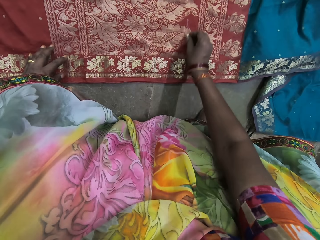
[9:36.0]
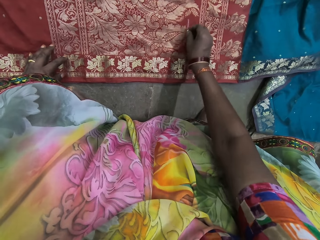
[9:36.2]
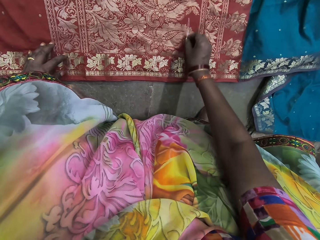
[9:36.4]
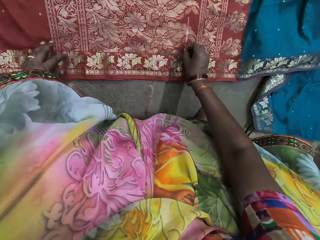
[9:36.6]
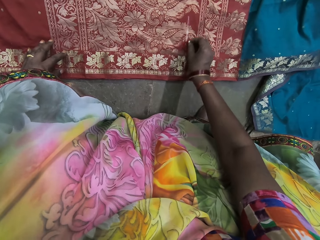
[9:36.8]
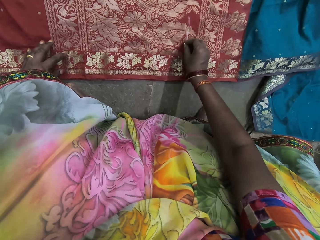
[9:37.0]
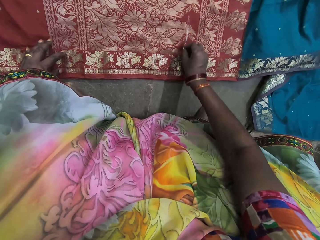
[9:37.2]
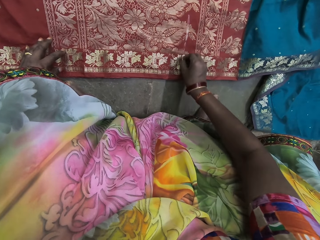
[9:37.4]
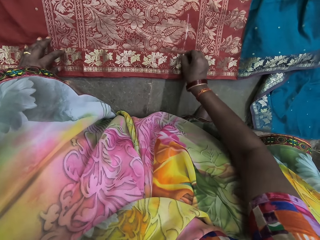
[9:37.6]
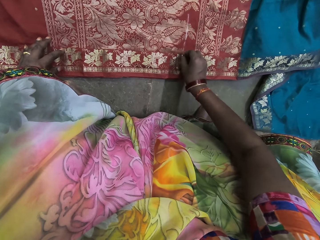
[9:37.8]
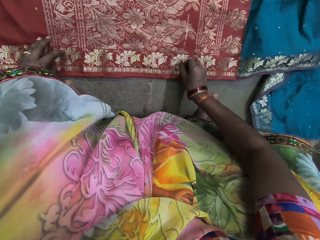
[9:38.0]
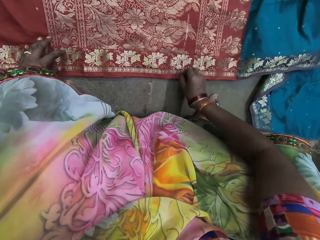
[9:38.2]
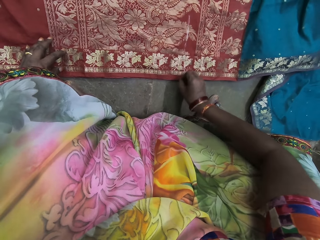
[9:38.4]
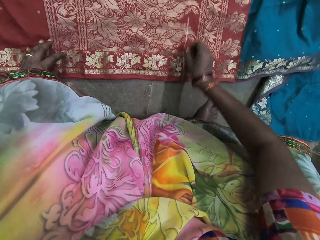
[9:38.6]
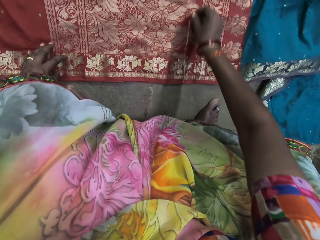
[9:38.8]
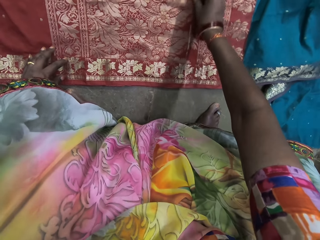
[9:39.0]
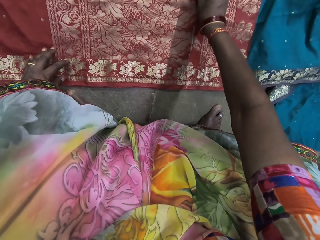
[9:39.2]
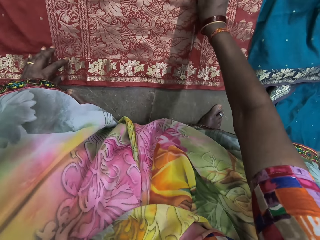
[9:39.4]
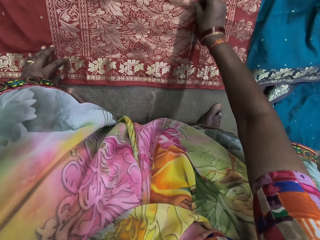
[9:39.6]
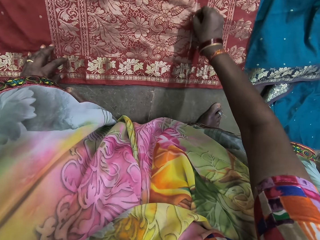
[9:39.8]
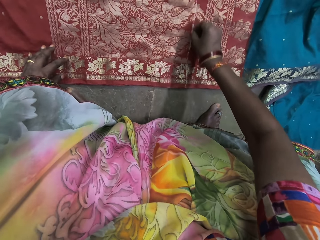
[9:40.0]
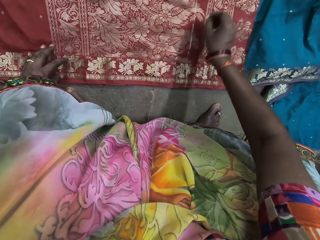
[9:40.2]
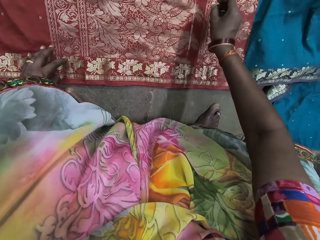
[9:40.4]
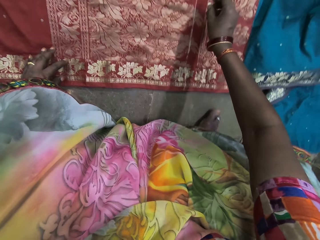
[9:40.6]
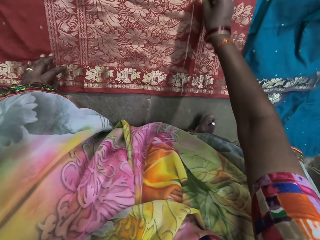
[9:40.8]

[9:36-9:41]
The camera wearer draws a line on the cloth with the piece of chalk in her right hand.

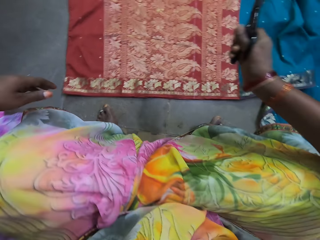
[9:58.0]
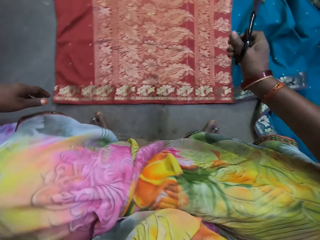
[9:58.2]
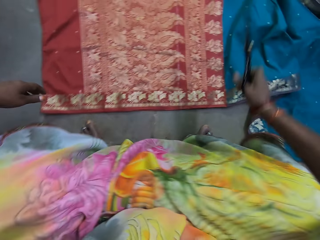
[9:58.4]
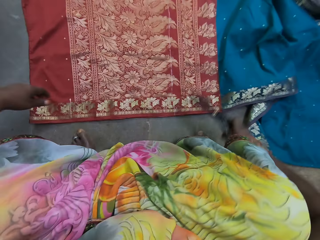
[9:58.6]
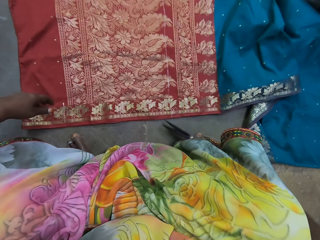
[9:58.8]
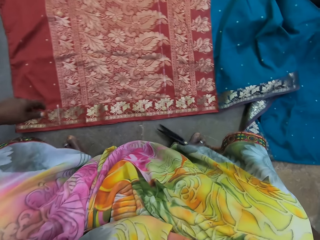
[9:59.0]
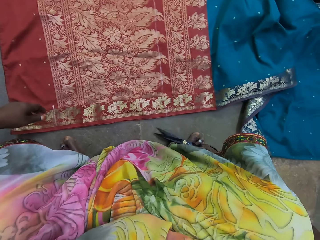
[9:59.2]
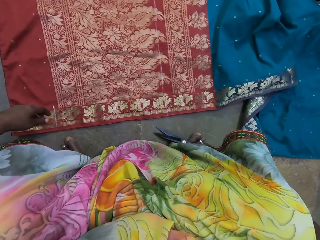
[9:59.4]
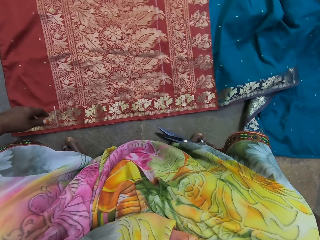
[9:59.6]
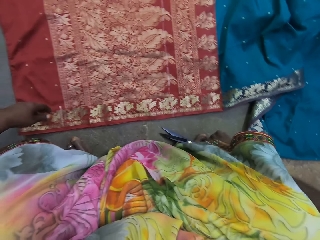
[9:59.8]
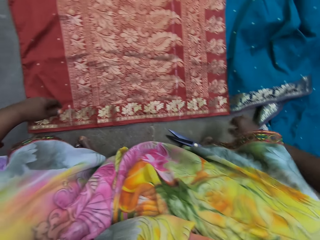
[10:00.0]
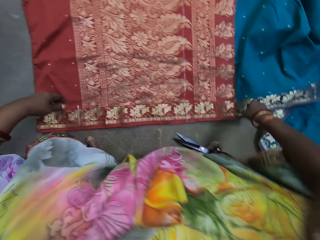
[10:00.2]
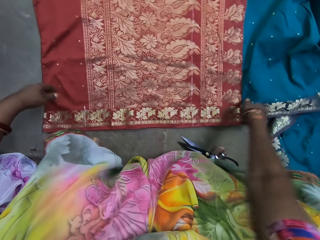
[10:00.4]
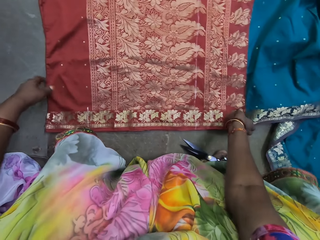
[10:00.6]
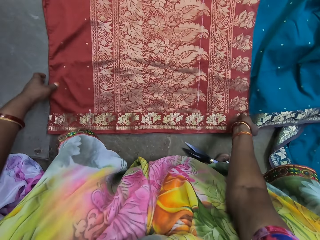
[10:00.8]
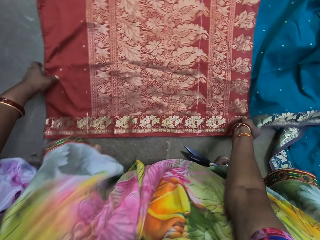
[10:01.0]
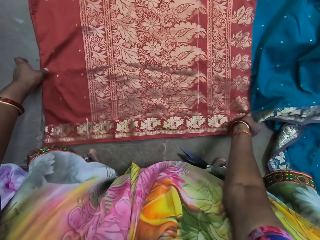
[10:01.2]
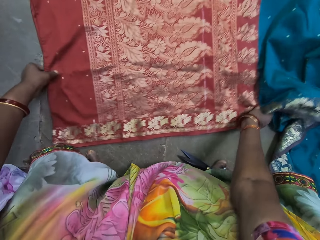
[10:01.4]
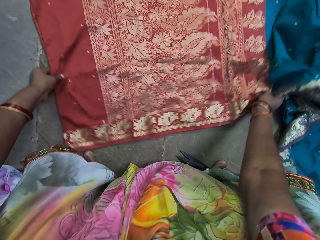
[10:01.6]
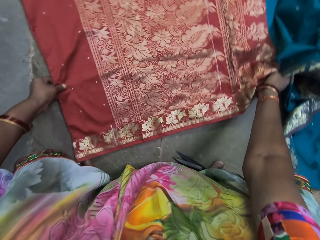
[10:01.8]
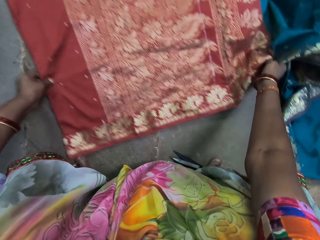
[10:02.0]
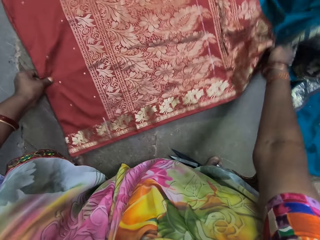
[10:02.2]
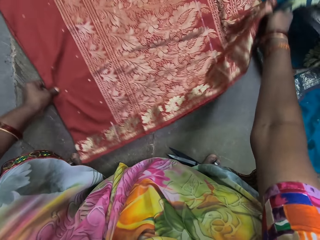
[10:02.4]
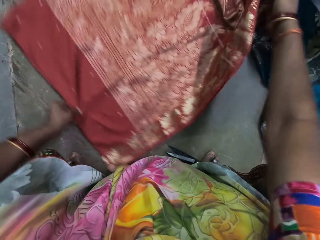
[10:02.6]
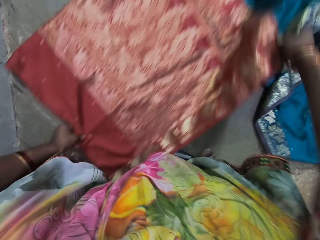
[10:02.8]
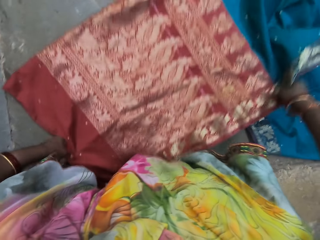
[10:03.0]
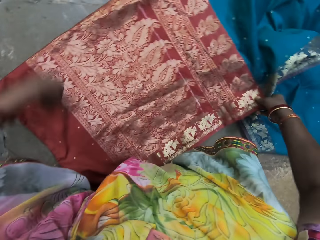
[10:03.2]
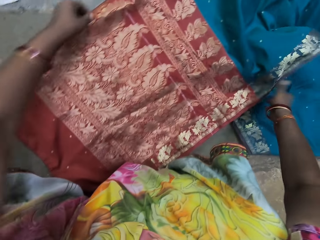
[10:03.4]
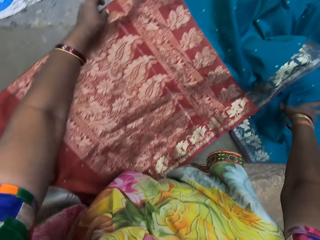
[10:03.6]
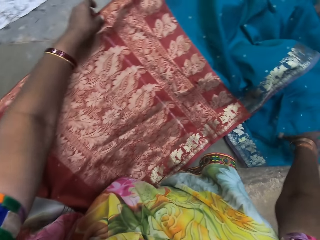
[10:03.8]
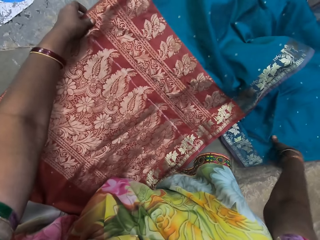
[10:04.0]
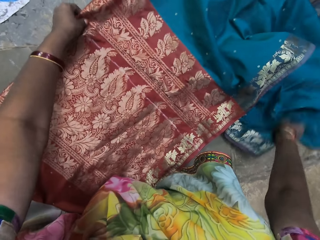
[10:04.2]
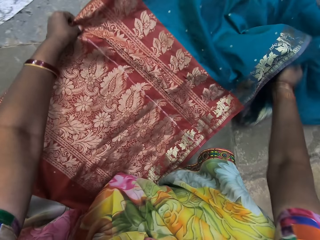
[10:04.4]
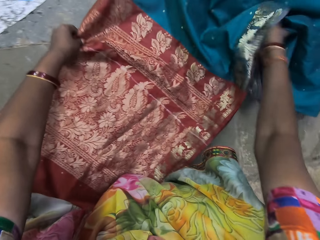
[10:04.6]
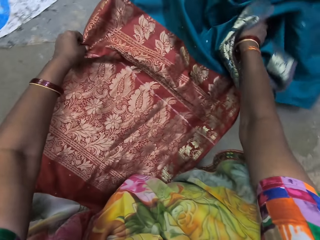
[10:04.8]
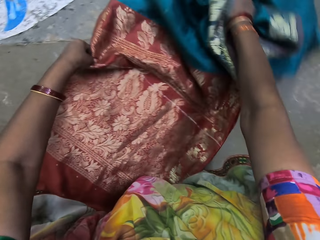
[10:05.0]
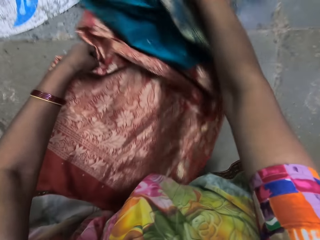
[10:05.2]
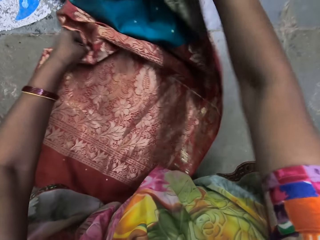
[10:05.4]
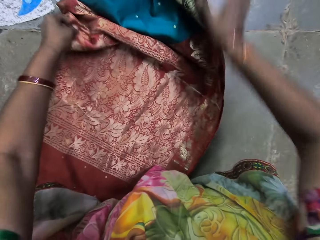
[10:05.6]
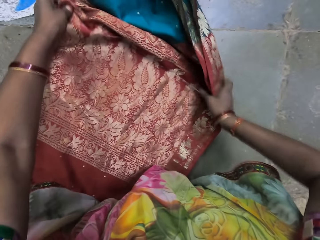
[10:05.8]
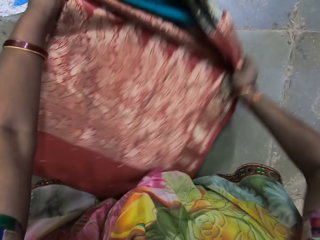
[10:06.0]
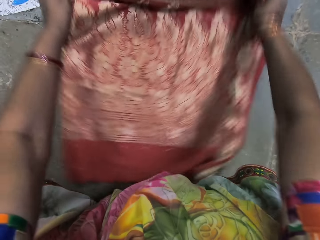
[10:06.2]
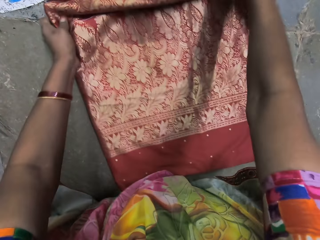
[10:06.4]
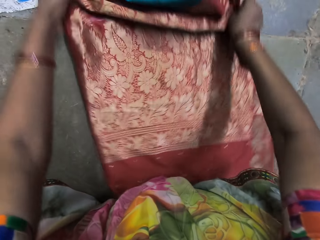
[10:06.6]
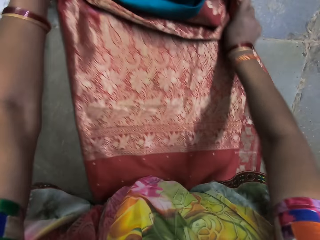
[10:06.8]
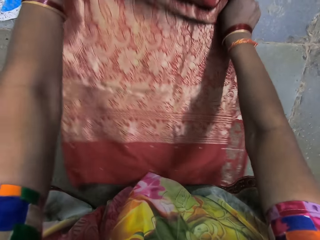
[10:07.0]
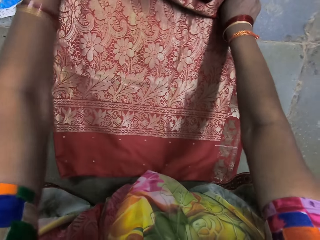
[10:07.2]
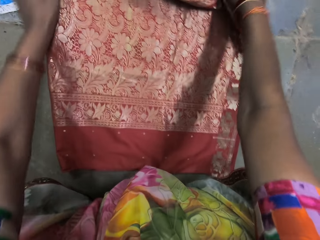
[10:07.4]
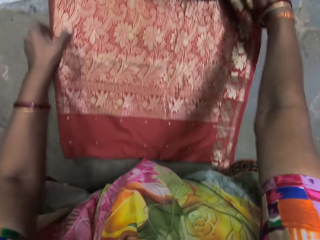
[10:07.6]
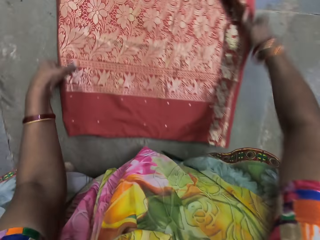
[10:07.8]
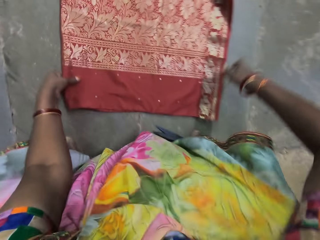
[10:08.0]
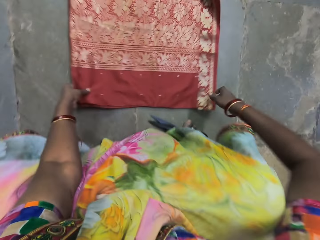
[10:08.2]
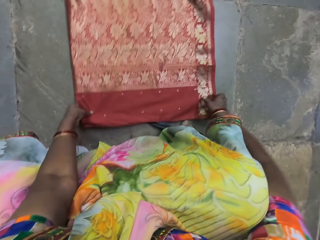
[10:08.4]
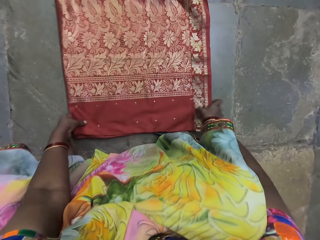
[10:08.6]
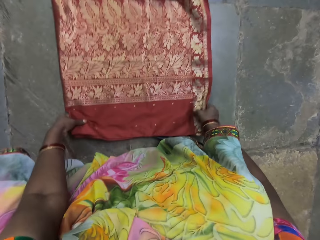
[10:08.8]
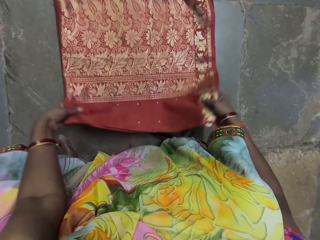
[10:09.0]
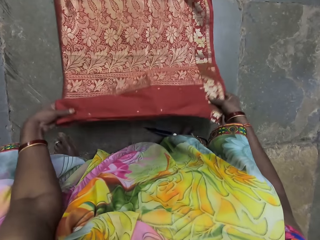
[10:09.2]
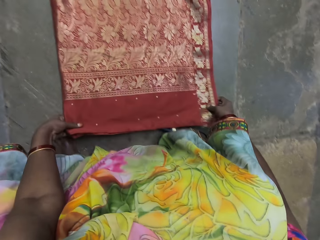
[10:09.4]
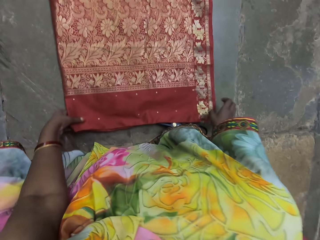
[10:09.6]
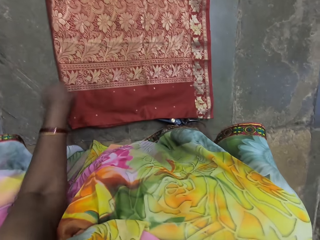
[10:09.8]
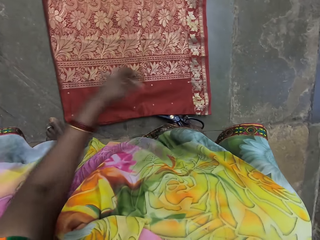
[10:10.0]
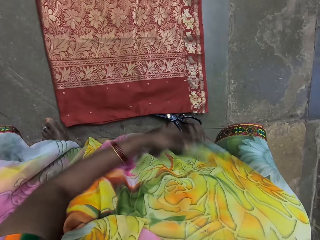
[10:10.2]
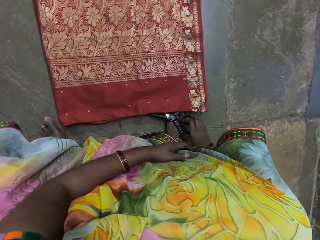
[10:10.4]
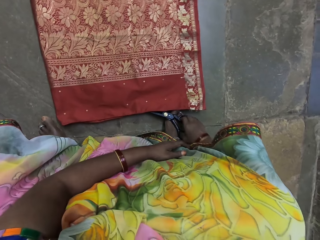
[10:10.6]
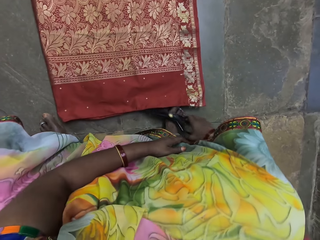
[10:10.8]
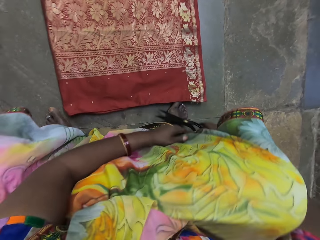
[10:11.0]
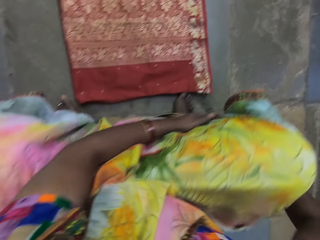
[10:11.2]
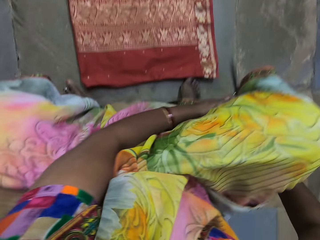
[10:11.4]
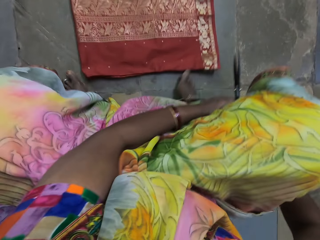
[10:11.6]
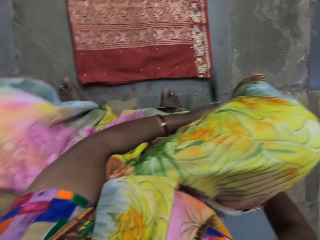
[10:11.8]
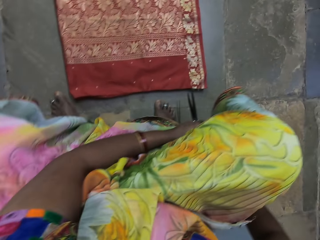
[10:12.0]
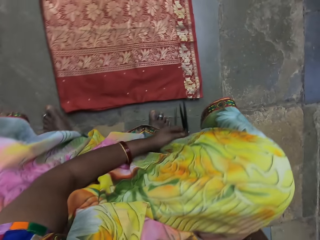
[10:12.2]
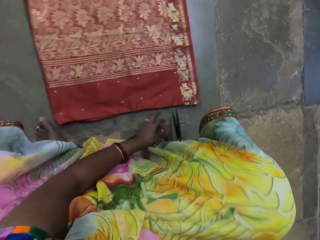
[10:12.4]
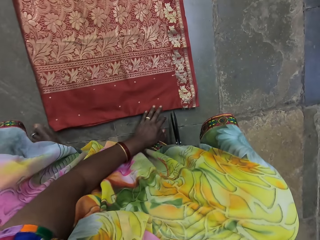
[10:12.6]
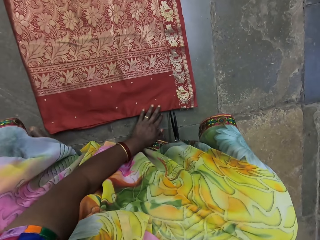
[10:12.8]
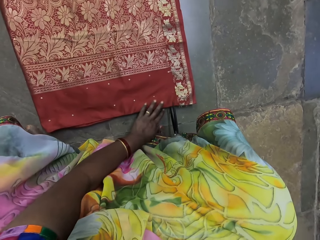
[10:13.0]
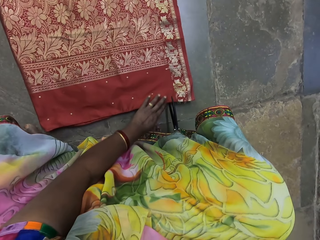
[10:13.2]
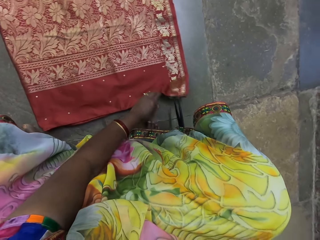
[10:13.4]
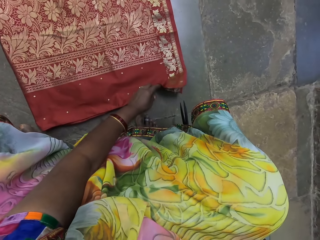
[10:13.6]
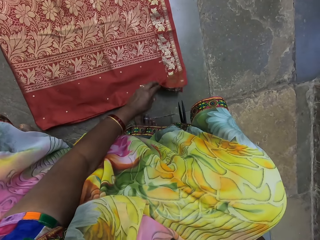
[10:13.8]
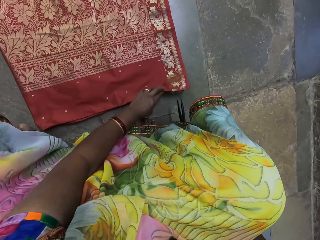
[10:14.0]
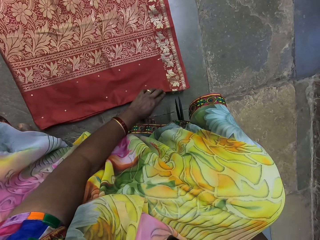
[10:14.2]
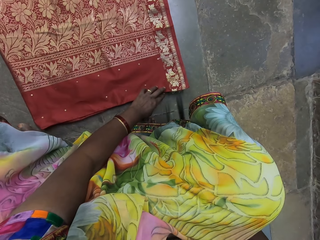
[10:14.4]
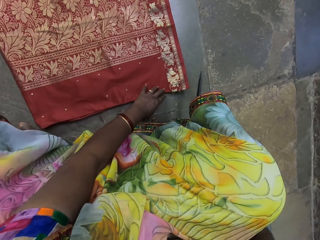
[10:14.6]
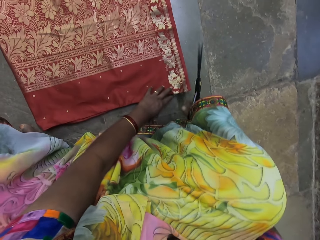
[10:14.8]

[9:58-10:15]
The camera wearer places the pair of scissors on her right leg with her right hand. She stares at the cloth on the floor. She moves the cloth on the floor with both hands. She nips the cloth with both hands. She moves the cloth on the floor with both hands again. She moves the cloth on the floor with her left hand. She flips the cloth on the floor with both hands. She cocks the cloth with both hands. She takes the pair of scissors from her right leg with her right hand. She moves the right leg. She places her left hand on the cloth on the floor. She turns the cloth on the floor with her left hand. She grabs the cloth with her left hand.
